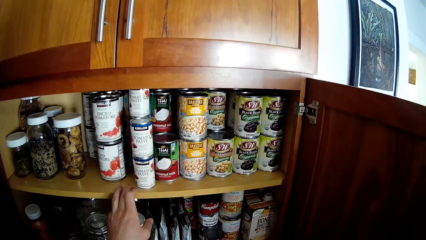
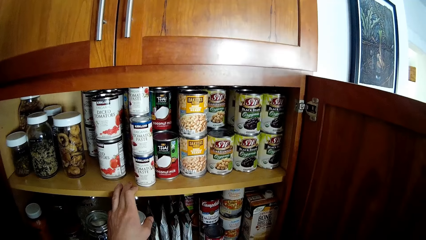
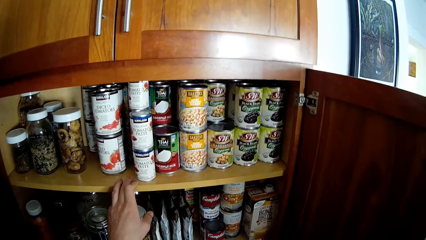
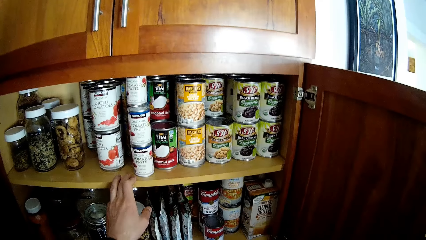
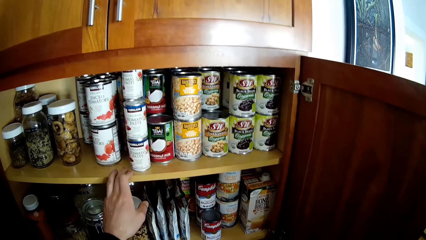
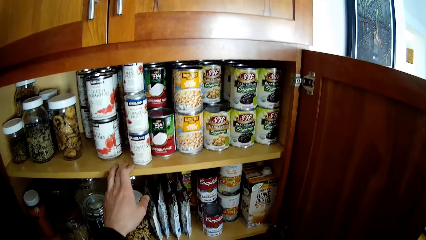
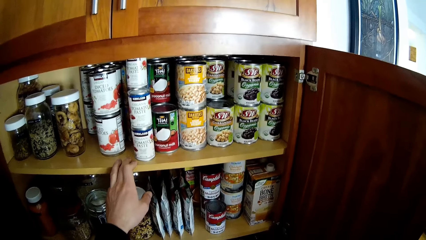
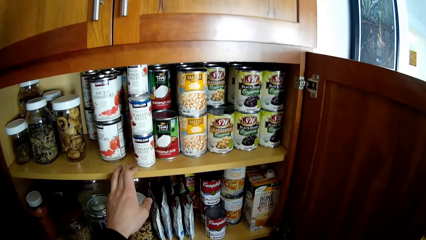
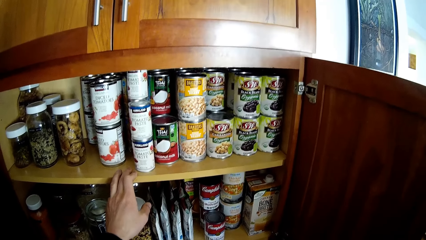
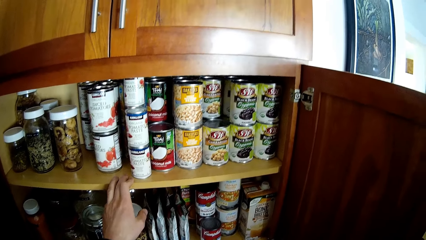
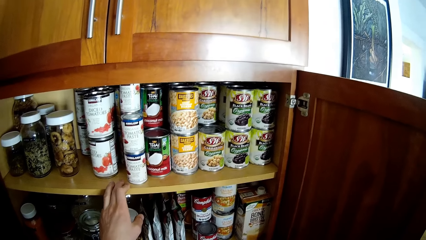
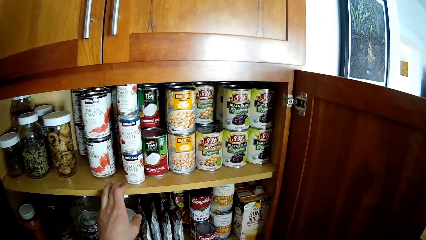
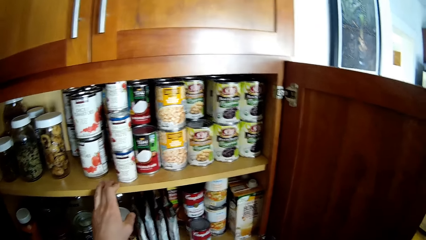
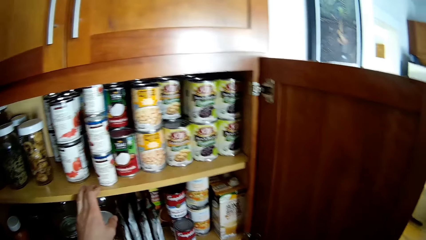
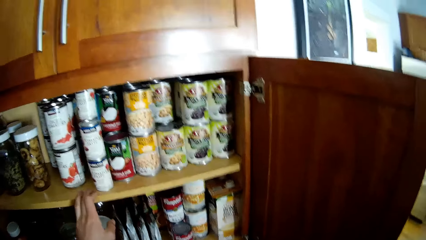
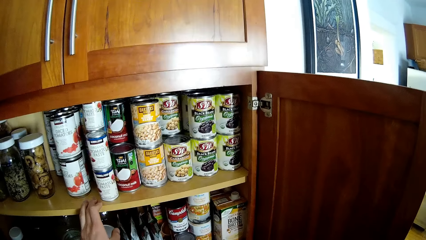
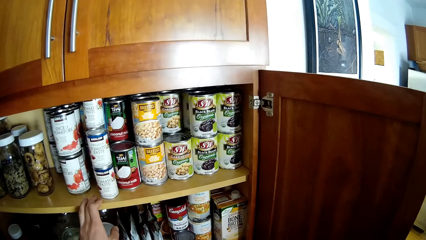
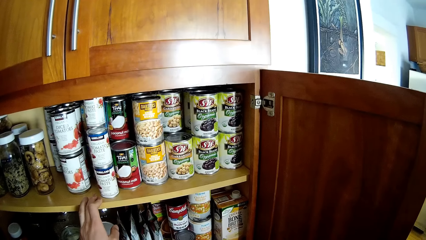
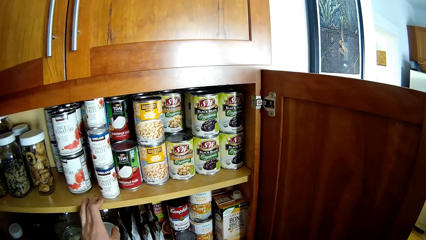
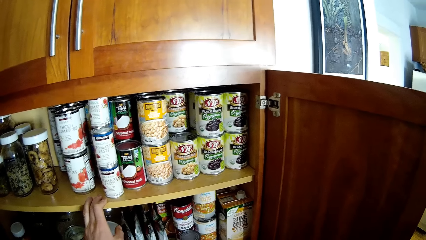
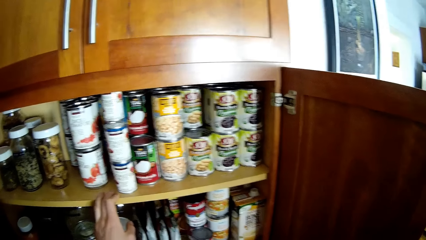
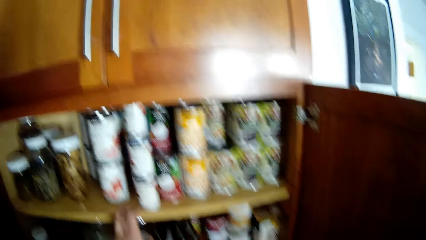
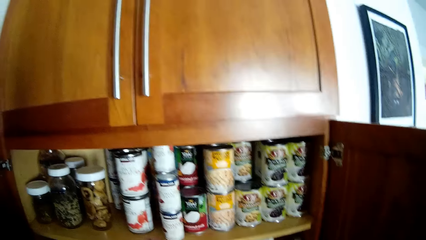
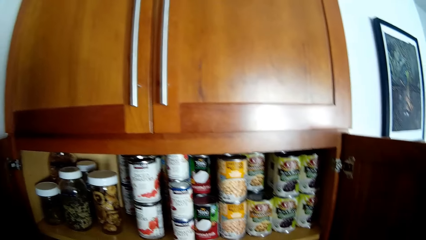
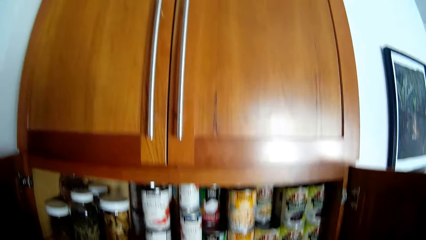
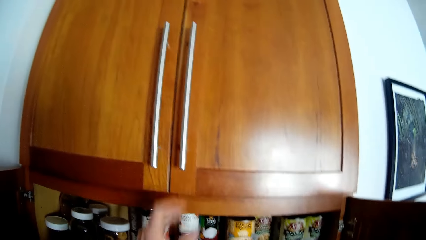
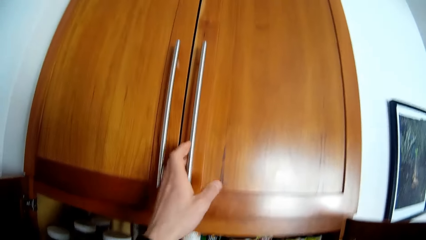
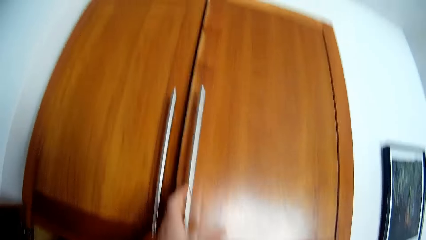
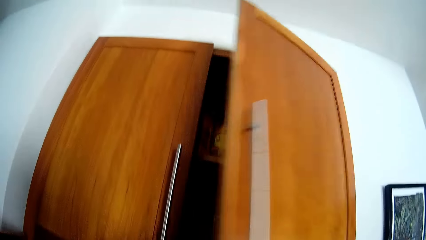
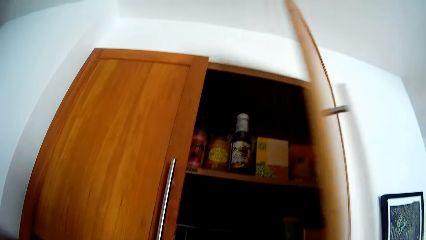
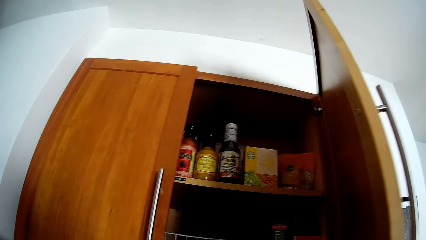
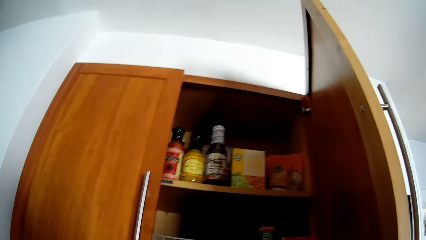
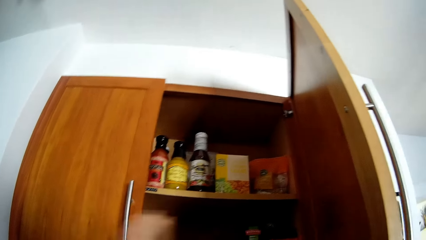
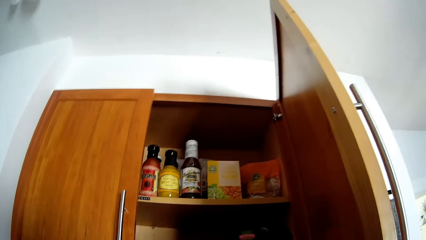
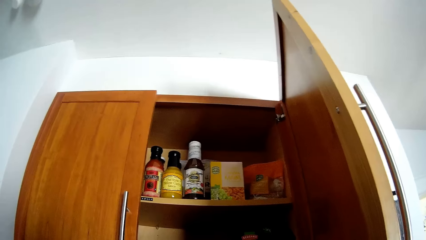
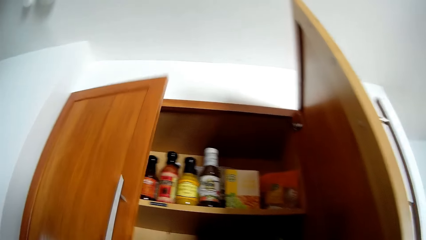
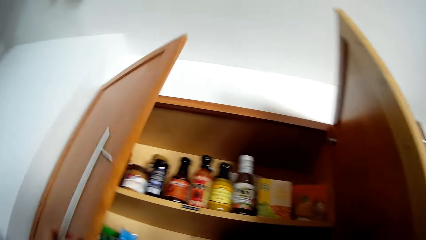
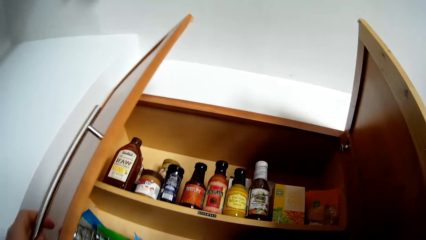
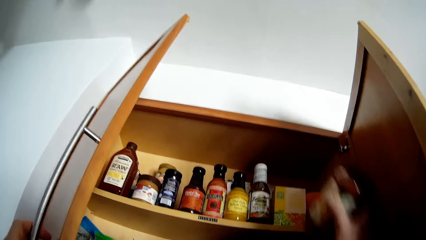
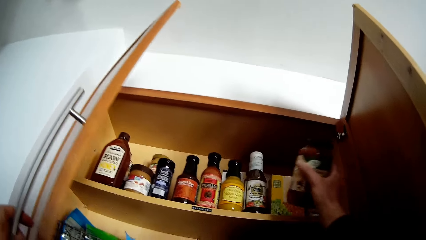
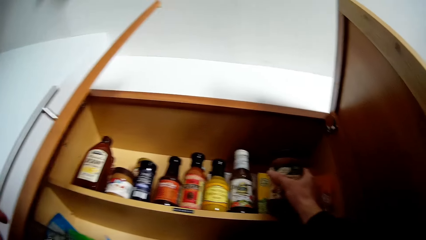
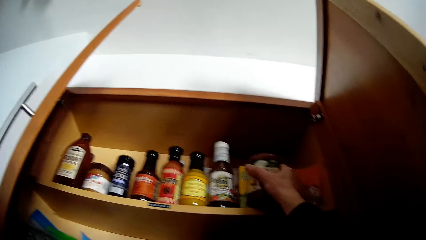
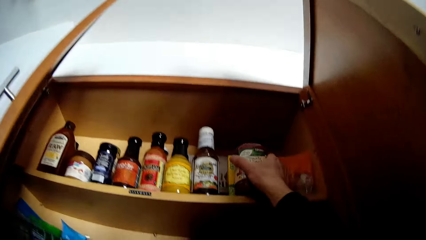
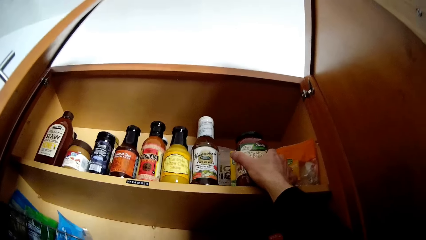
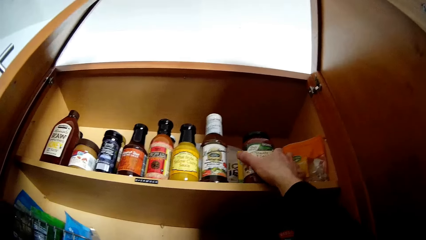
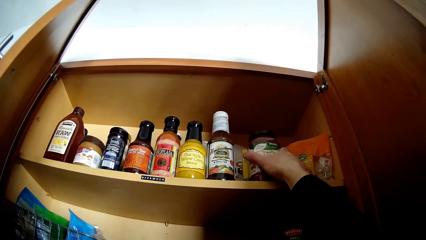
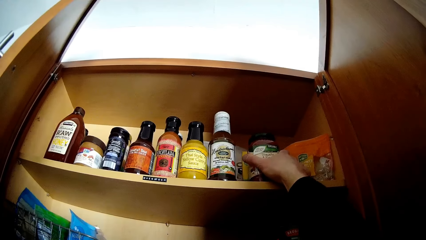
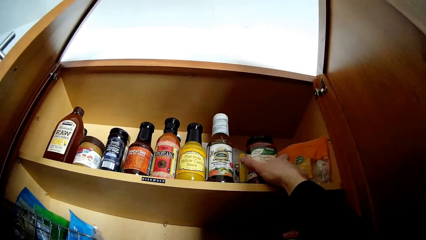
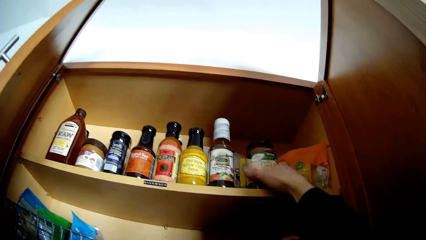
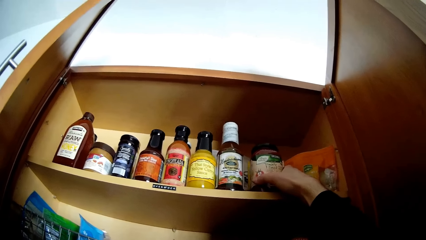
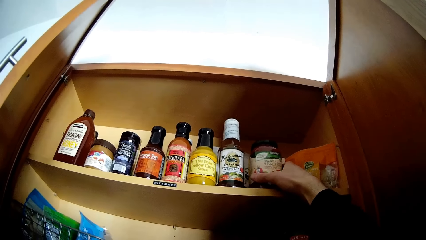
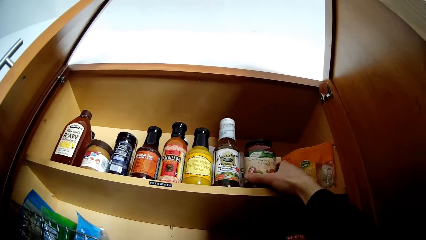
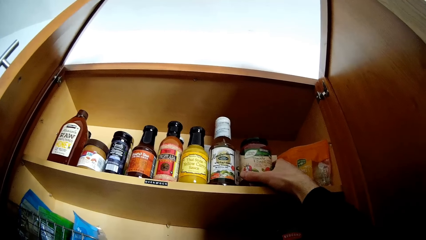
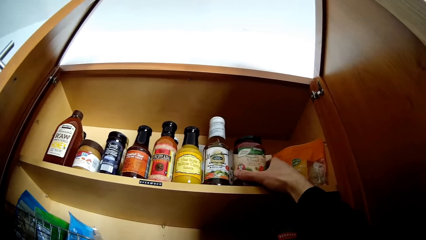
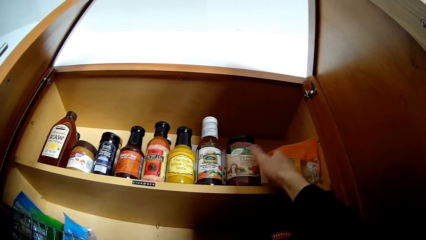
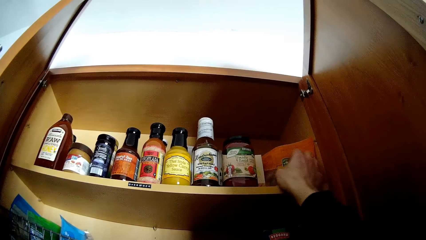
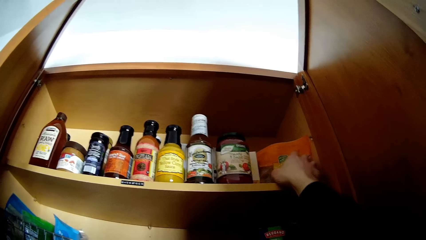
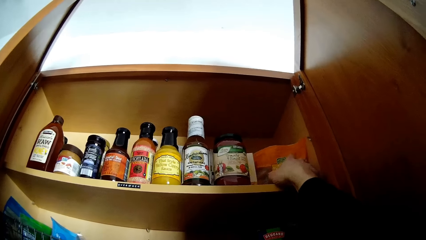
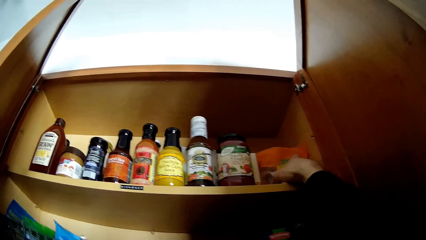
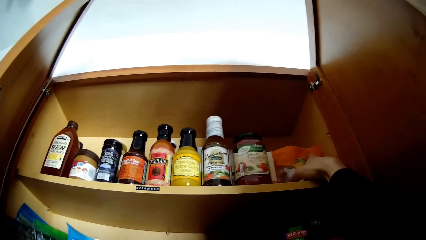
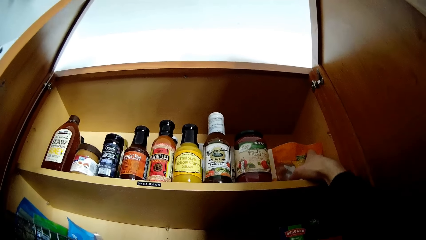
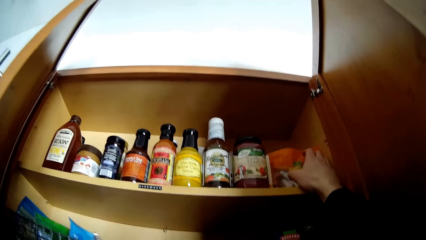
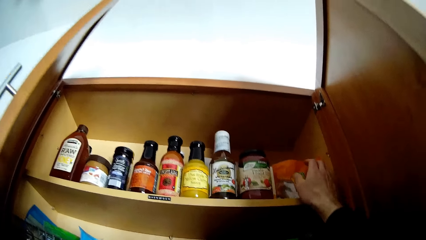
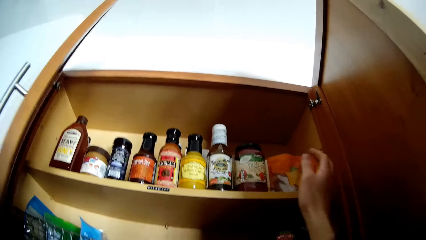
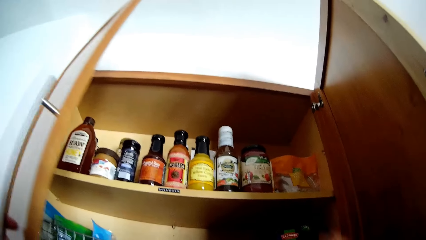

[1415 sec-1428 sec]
The camera wearer opens an upper kitchen cabinet door with his left hand. He opens the kitchen cabinet door with his left hand again. He places a can of tomato basil paste in the kitchen cabinet with his right hand. He pushes a pack of spice in the cabinet with his right hand.

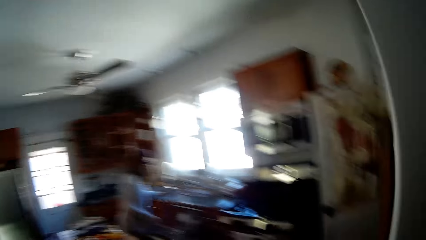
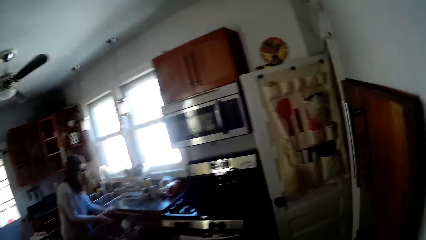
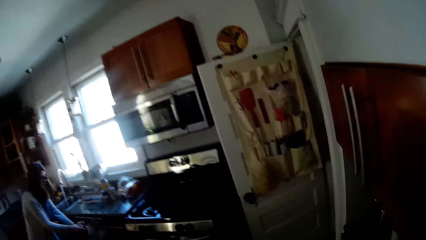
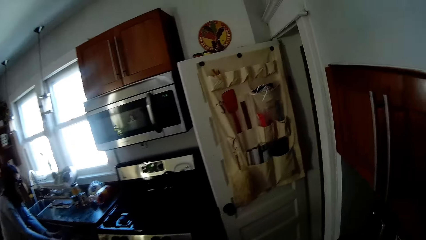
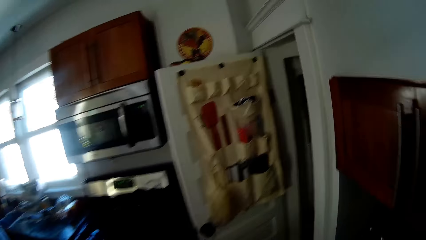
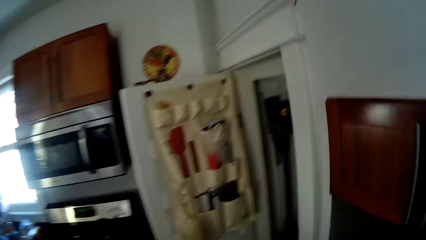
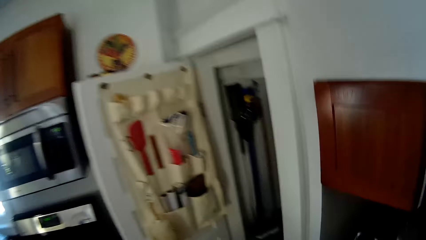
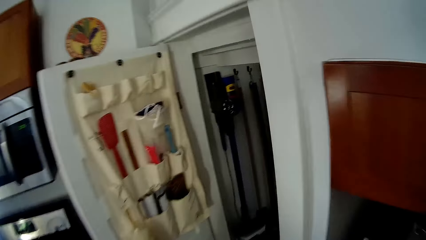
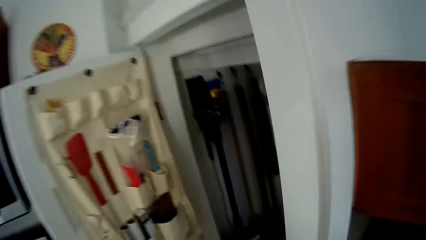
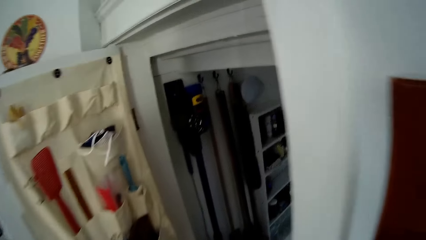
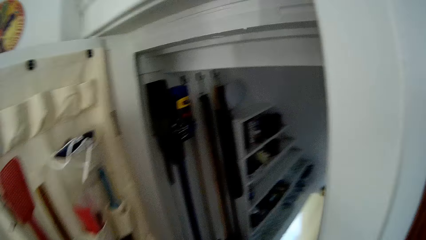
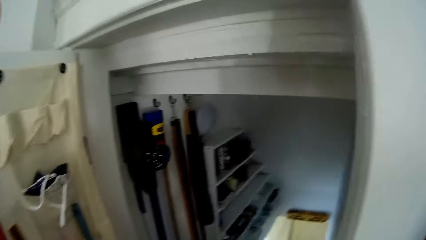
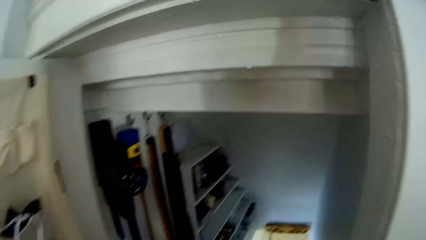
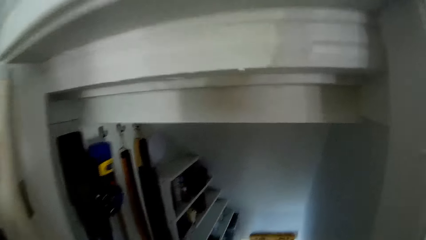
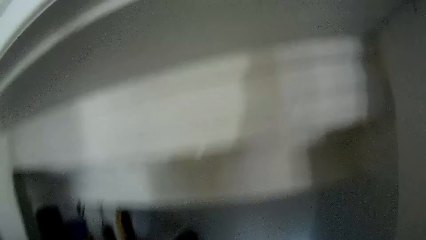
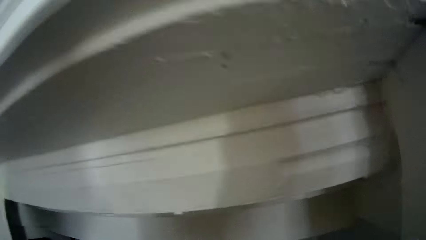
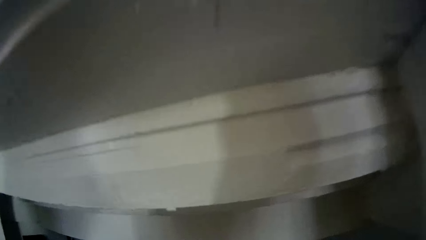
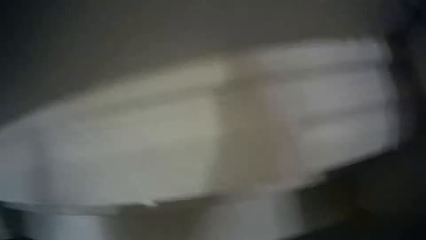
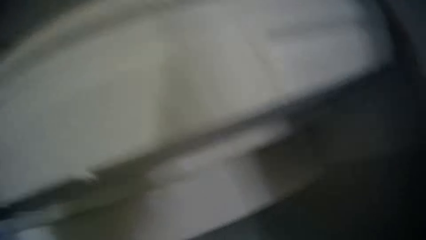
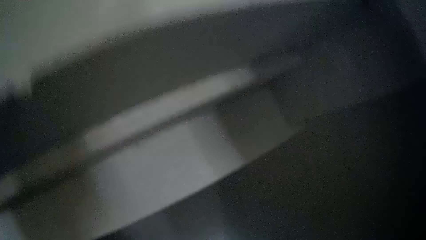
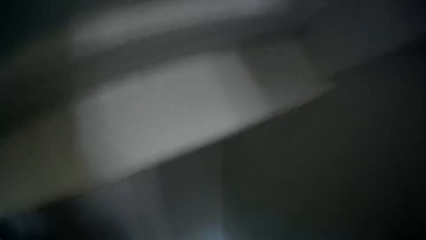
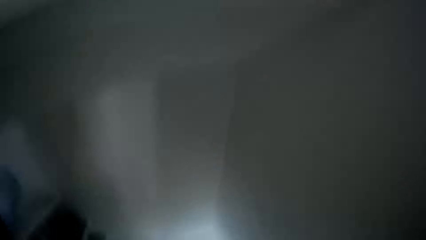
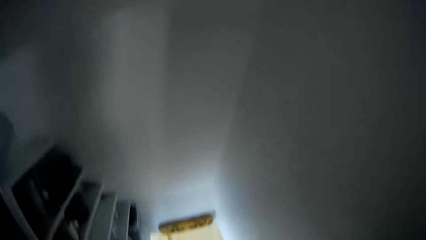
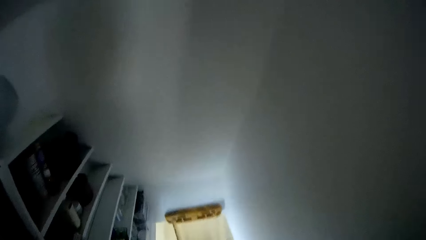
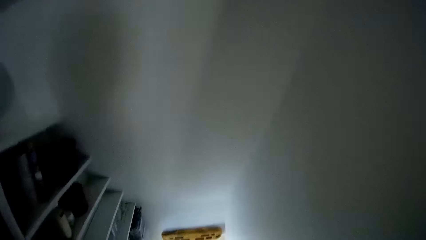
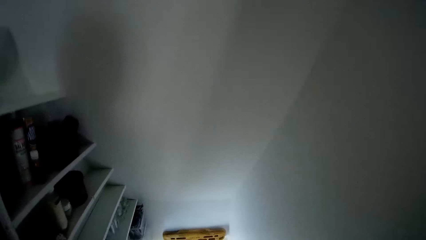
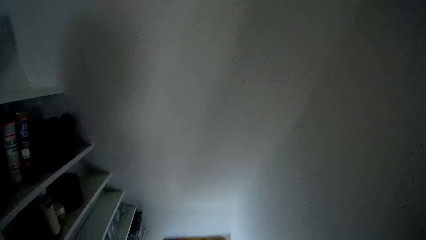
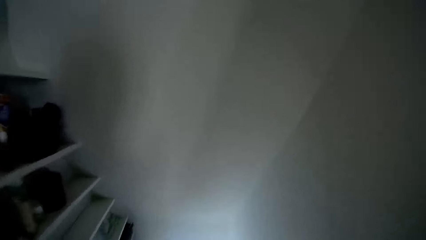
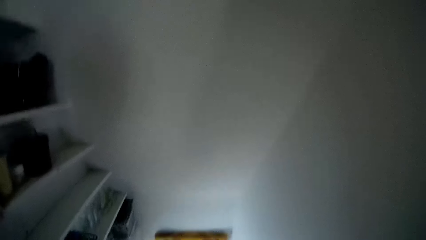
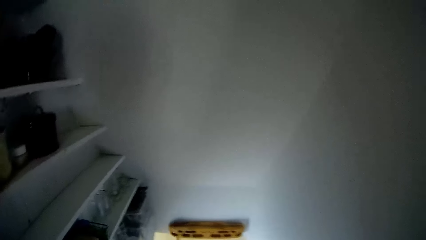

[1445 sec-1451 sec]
A woman rinses dishes. The woman drops the cup in the drawer with her hands. The camera wearer walks around the house. They walk down a staircase from the kitchen.
